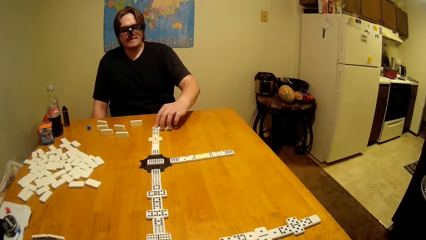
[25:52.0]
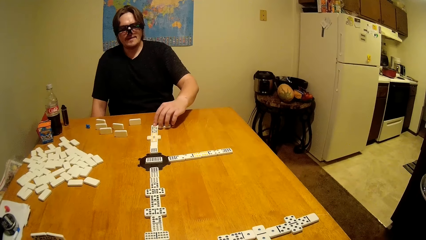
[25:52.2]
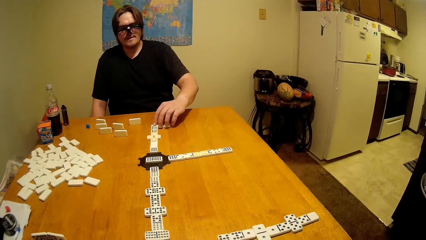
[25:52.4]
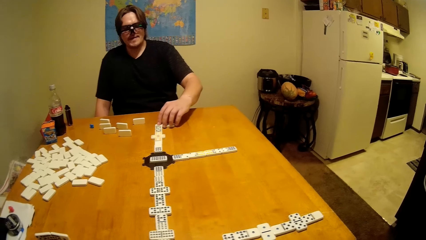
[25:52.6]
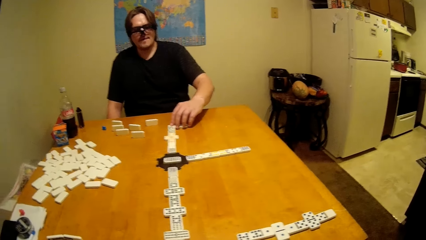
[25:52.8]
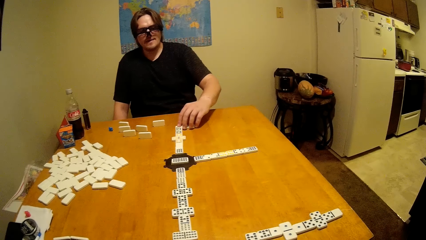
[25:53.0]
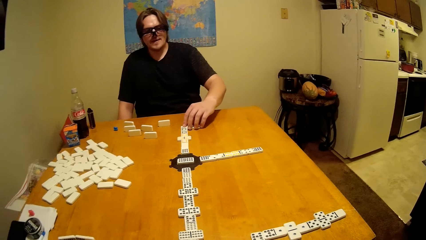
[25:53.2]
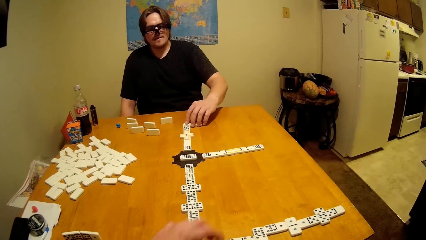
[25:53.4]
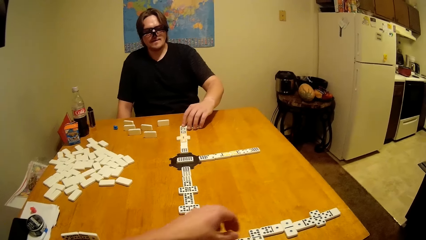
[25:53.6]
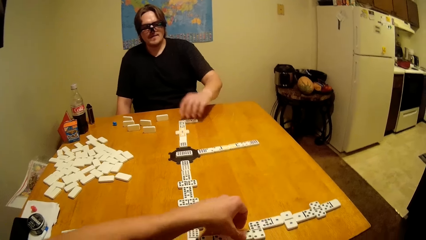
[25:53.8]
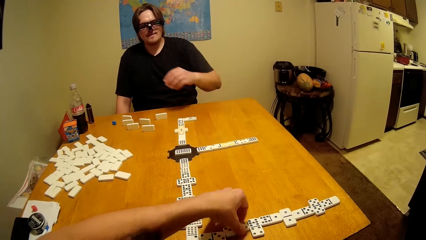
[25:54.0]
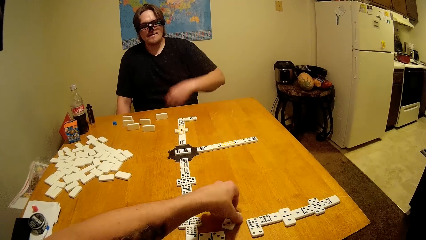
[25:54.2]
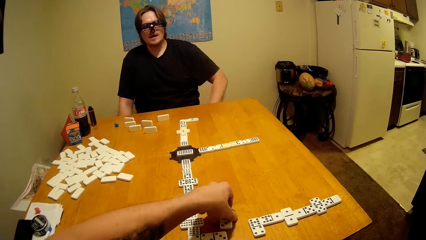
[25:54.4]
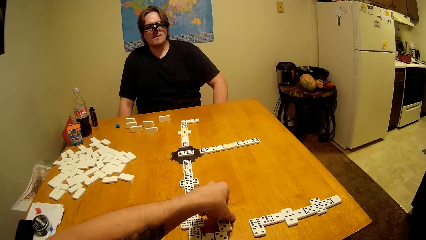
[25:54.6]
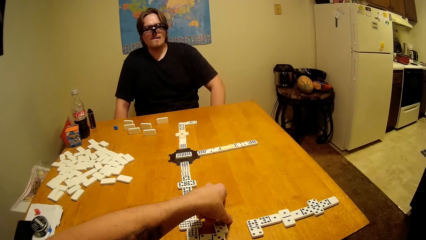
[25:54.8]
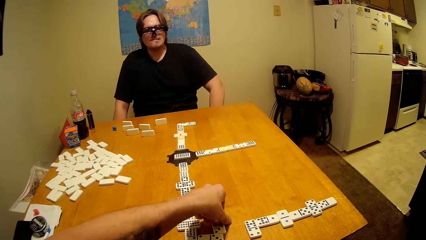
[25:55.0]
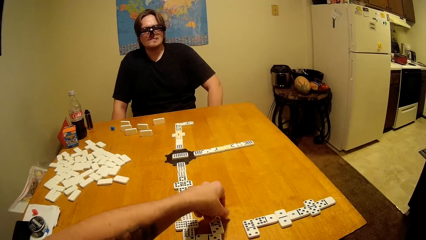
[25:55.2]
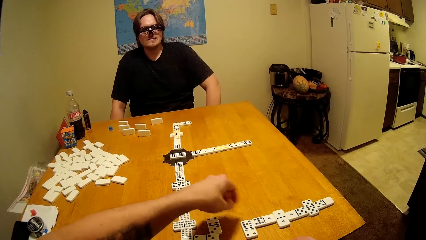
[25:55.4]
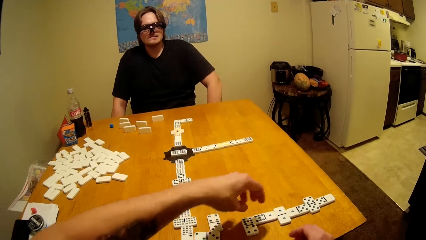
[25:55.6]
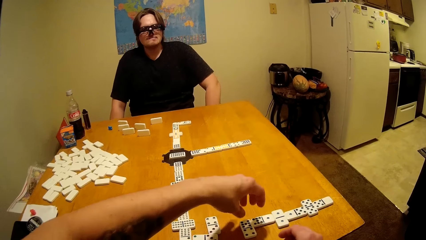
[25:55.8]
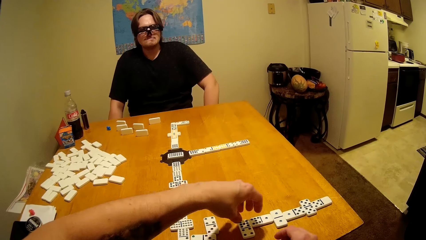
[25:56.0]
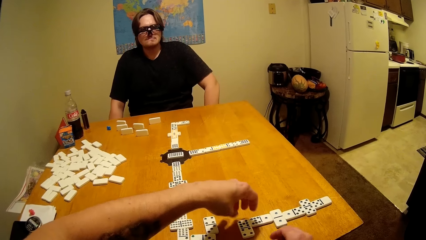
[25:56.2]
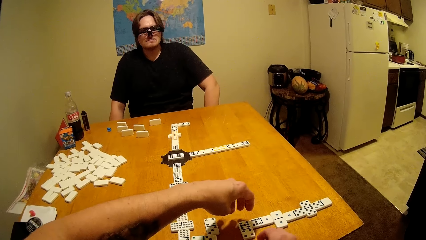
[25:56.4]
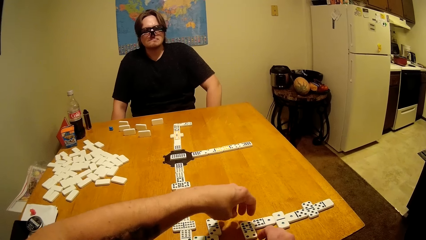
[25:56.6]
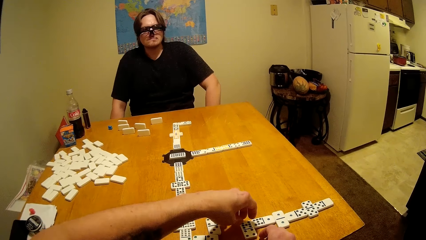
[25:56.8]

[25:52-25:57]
The camera wearer plays.
